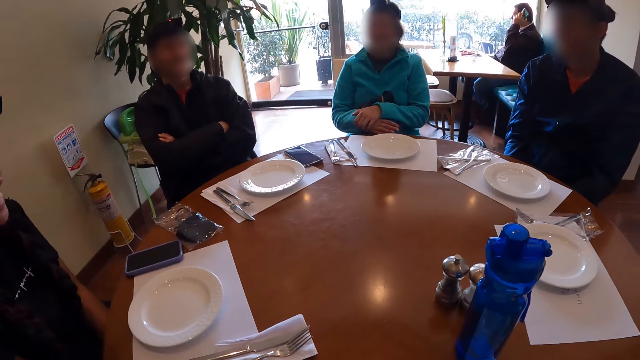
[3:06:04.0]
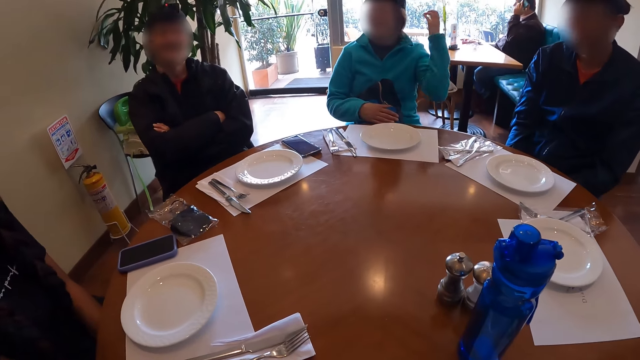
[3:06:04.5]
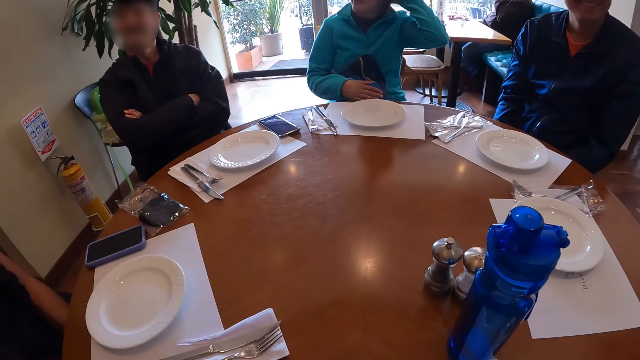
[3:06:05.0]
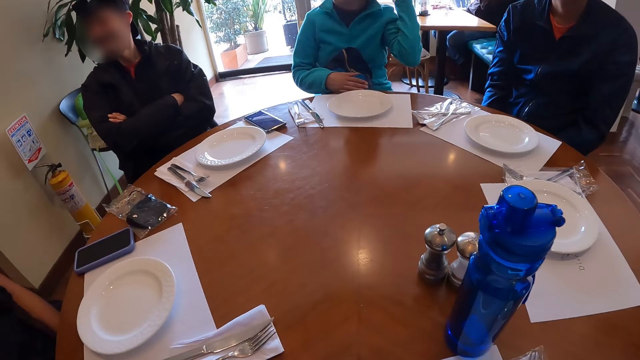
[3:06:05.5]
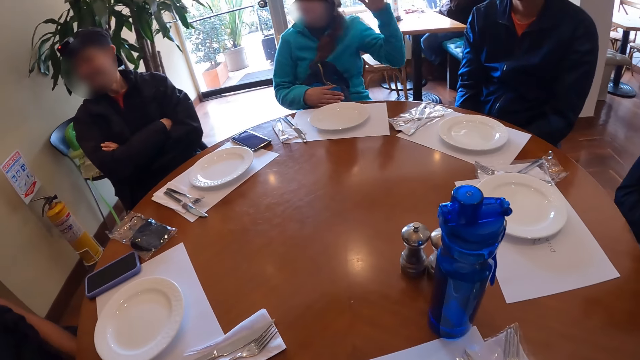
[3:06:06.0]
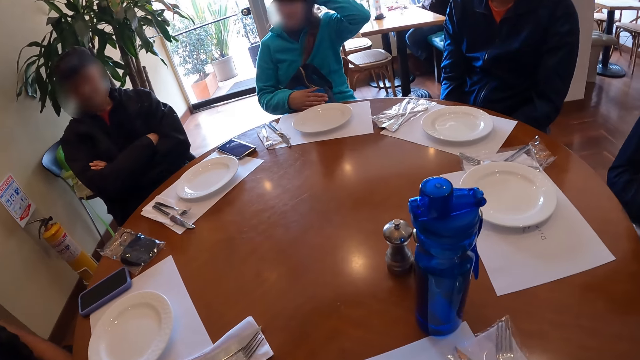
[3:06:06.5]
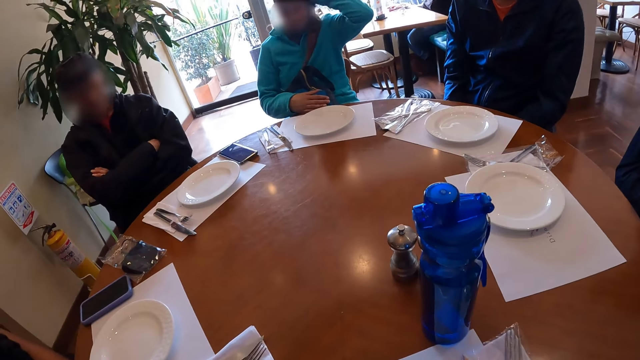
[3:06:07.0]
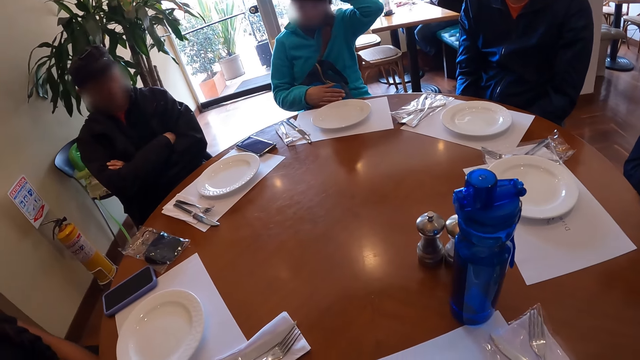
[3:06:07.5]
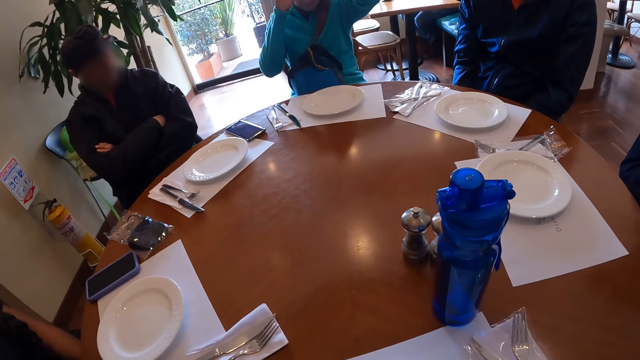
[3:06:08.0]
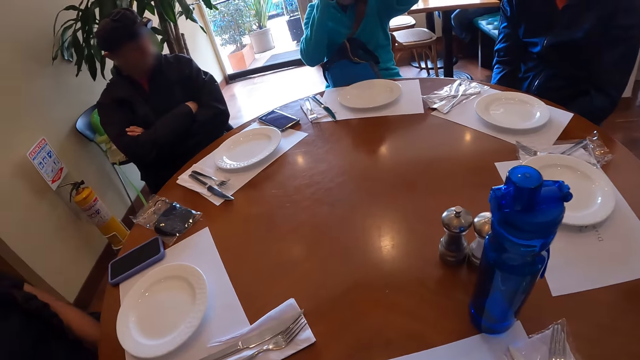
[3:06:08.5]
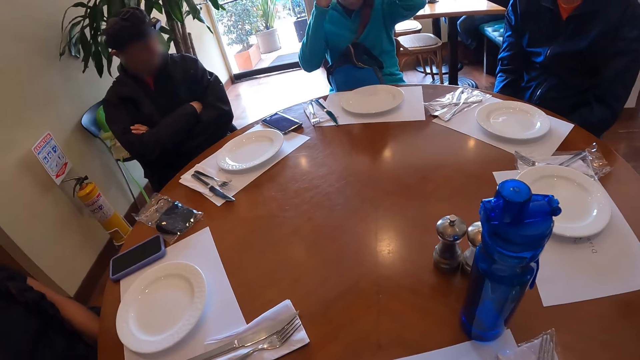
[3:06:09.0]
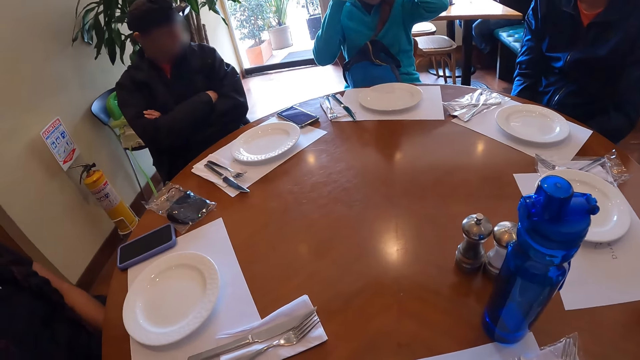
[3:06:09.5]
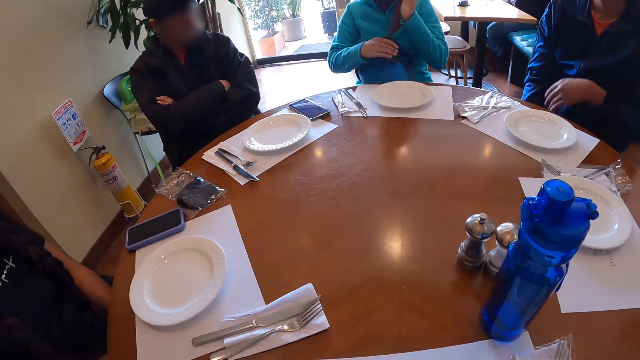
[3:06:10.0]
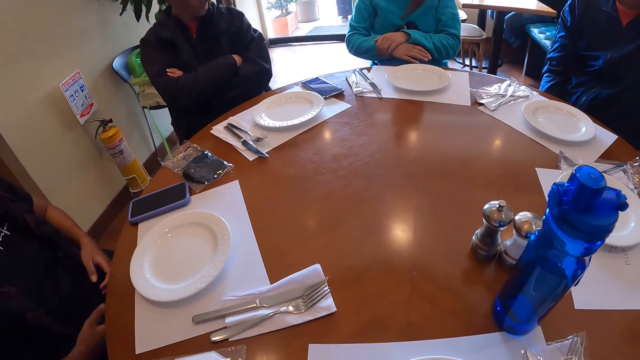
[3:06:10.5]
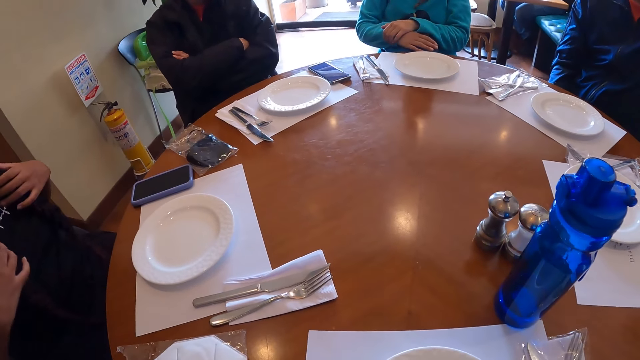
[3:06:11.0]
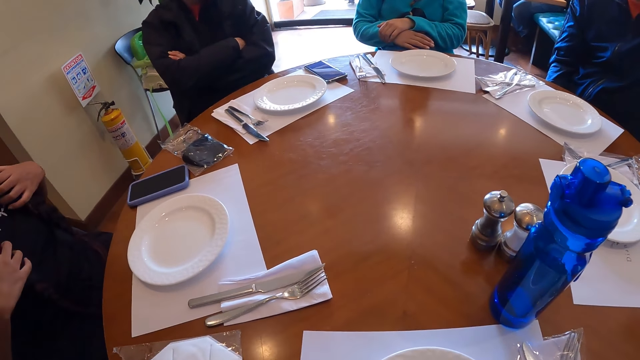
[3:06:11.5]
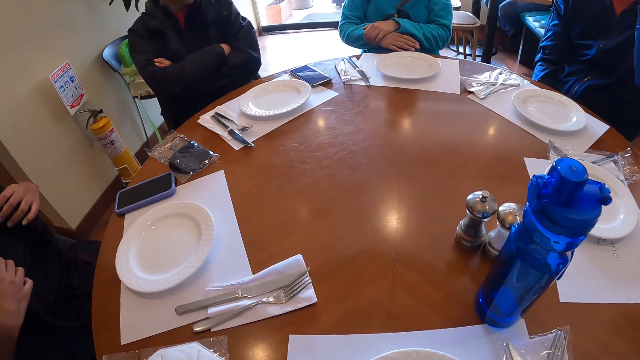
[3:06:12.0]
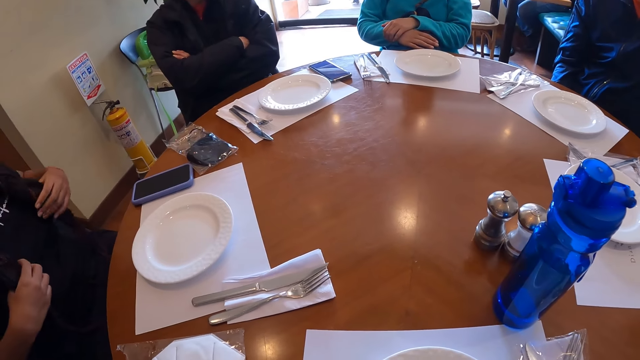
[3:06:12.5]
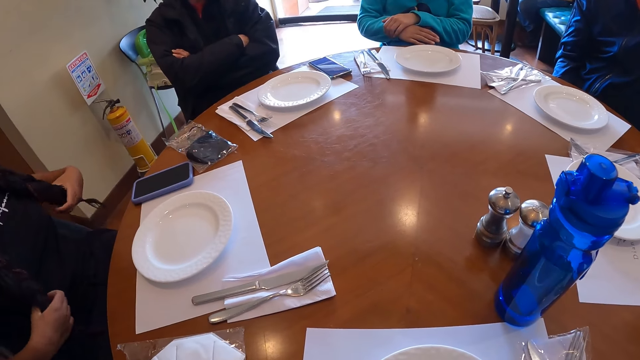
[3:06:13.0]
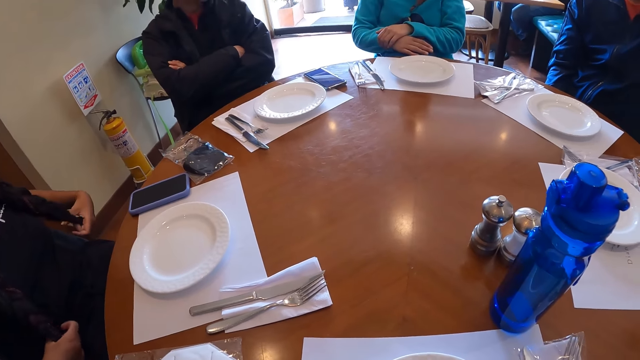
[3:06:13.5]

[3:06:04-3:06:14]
The woman brings her hair forward with her left hand. The woman strokes her hair with her left hand. The woman touches her hair with her right hand. The woman crosses her hands over the bag on her lap. The woman puts down her hand. Another woman strokes her hair with both hands. A woman touches her cloth.

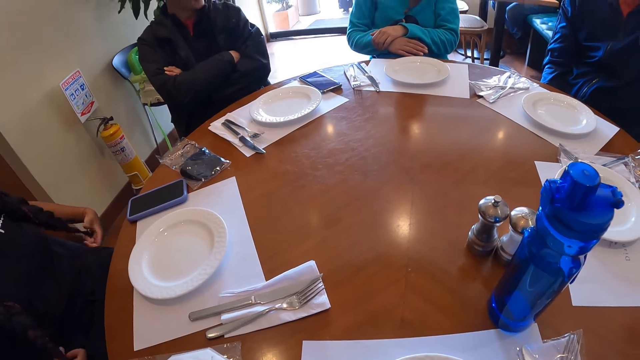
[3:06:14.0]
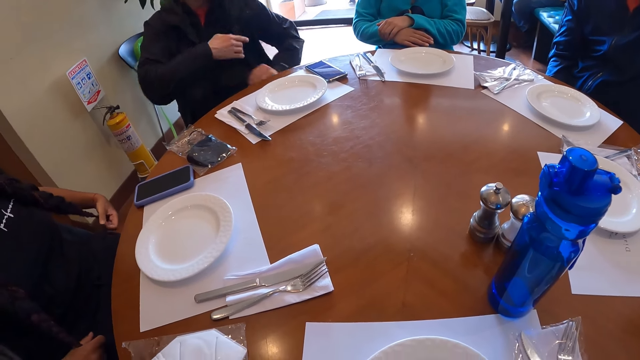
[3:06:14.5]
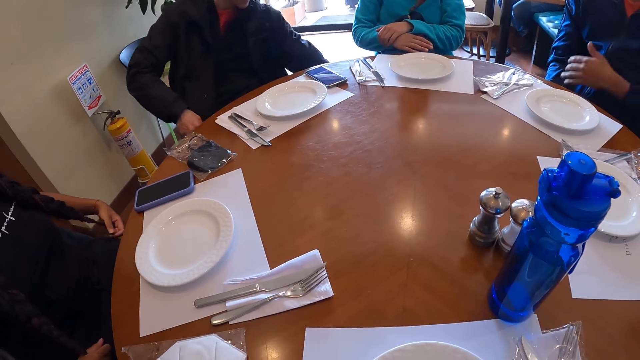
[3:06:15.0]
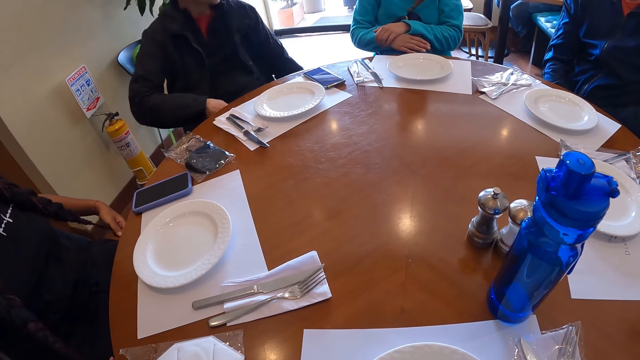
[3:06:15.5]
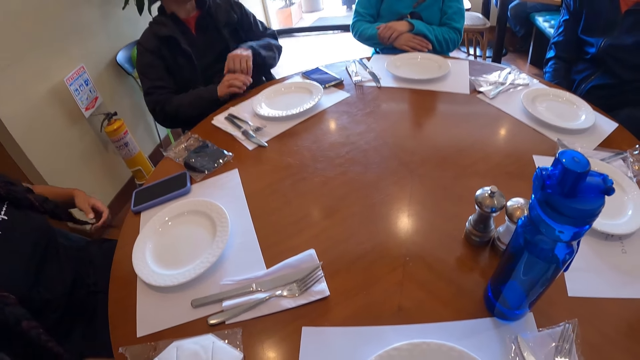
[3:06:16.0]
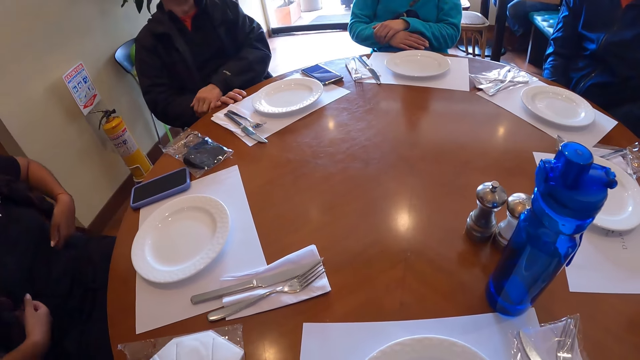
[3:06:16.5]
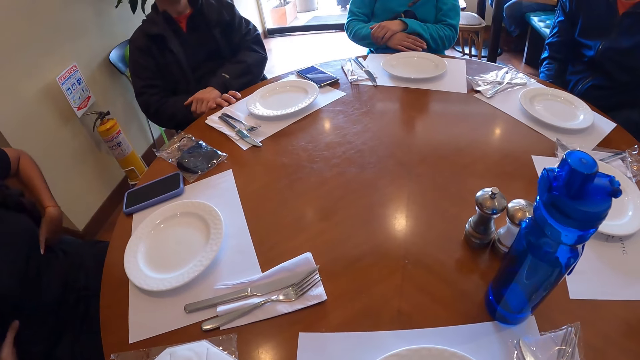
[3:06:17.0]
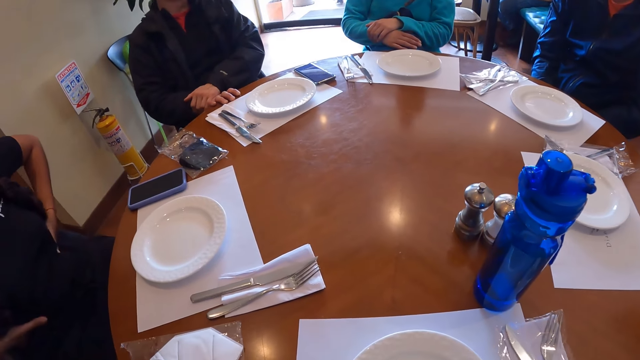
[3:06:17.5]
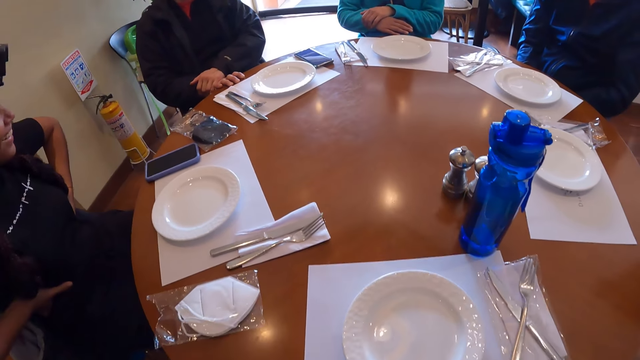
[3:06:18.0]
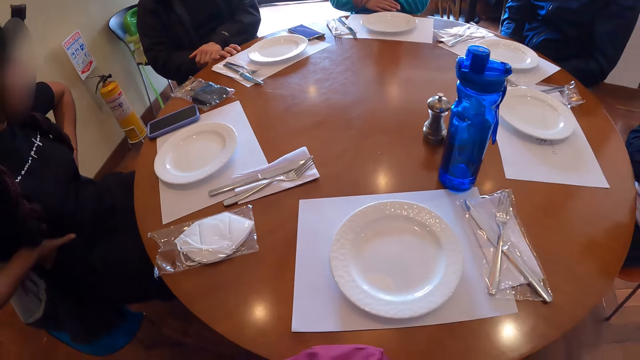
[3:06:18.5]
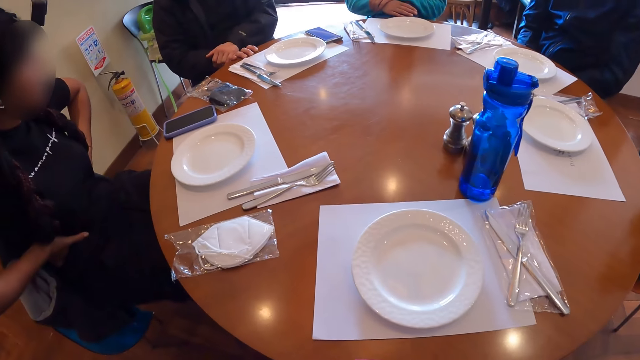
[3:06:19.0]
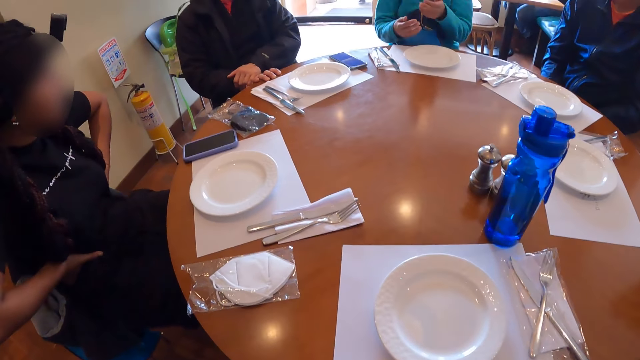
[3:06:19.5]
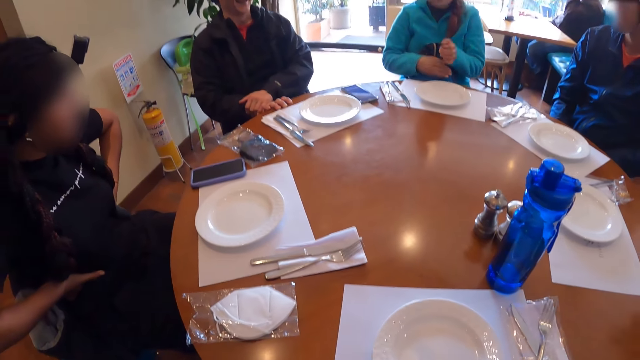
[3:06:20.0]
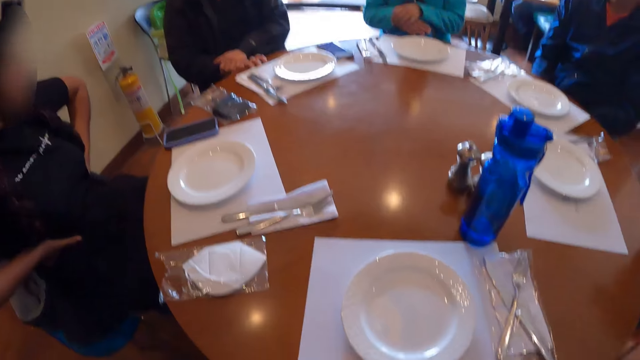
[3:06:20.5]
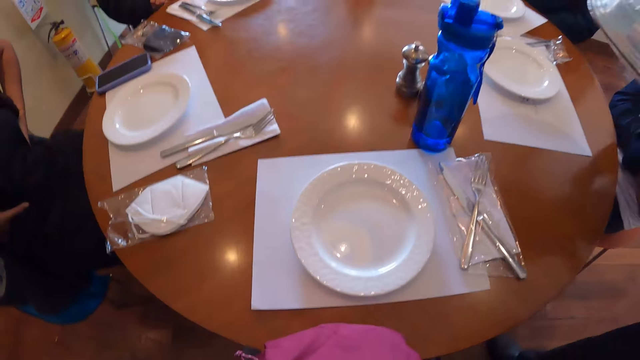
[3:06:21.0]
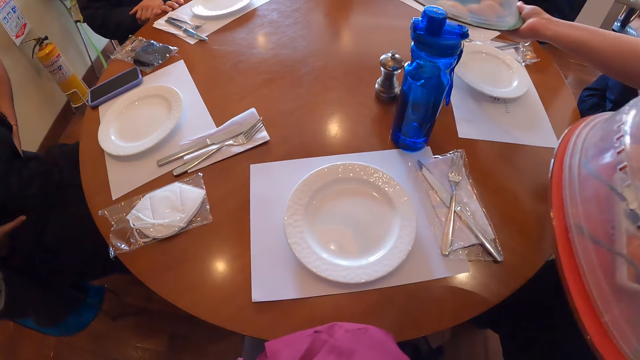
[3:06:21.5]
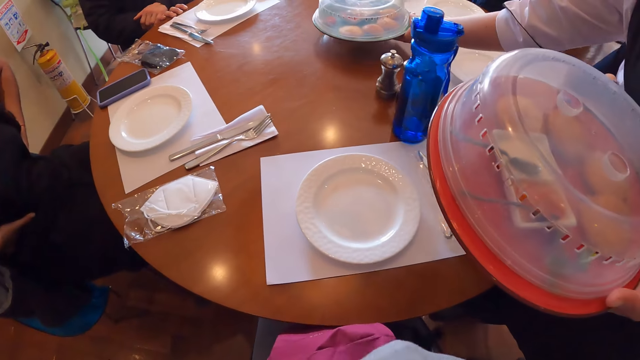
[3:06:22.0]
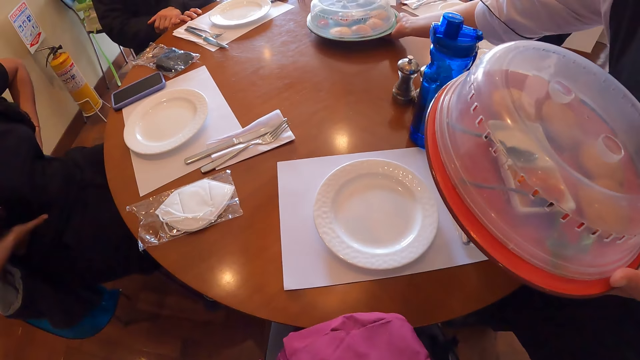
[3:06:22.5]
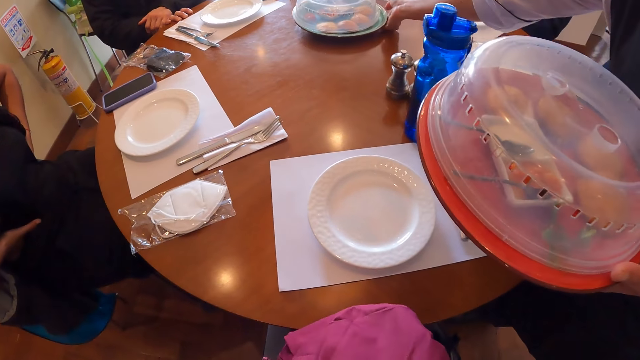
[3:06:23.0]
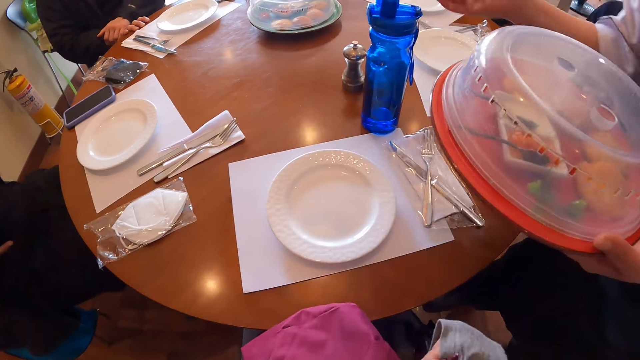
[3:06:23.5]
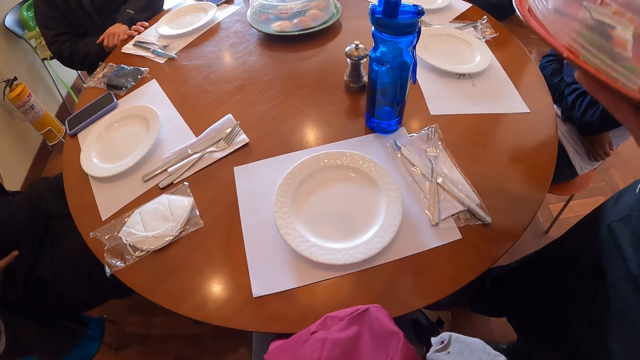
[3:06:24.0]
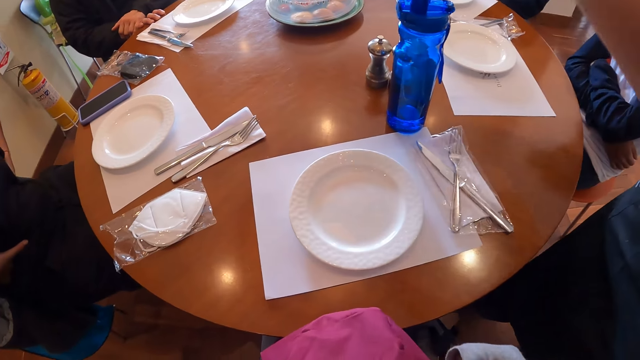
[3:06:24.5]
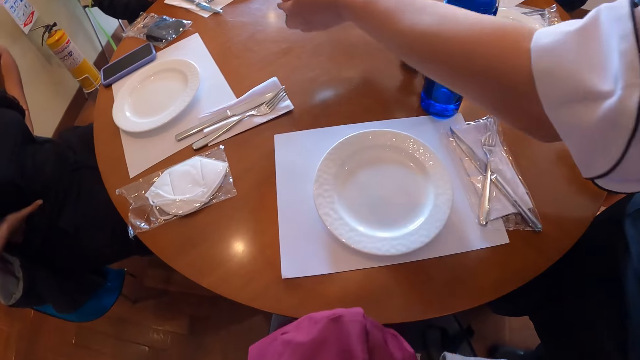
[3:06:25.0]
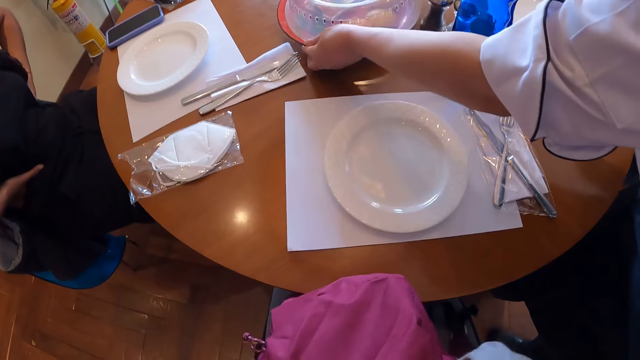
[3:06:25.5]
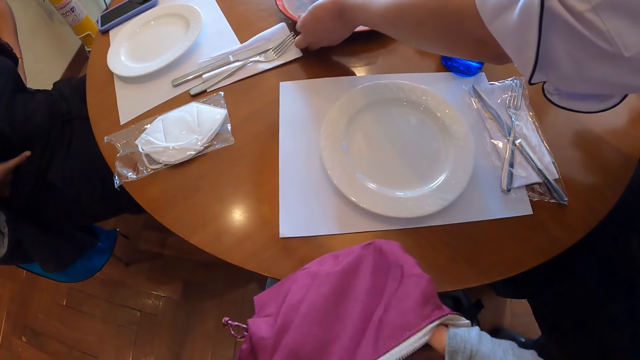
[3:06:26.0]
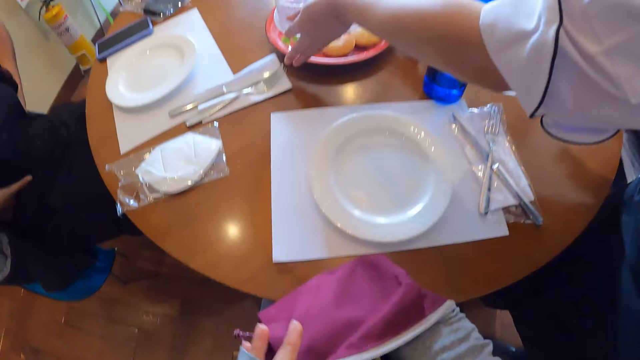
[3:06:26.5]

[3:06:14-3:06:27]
The man touches the chair of the woman with his left hand. The man touches the table with his right hand and holds his right wrist with his left hand. Another woman puts her hands on her waist. The first woman gestures with both hands. The first woman crosses her hands over the bag on her lap. A waiter places a plate of food on the table with his right hand. The waiter places a plate of food on the table with his left hand. The camera wearer puts her right hand into a bag on her lap. The waiter takes off the cover on the plate on the table with both hands.
